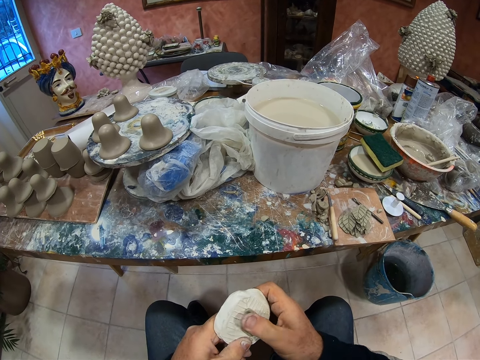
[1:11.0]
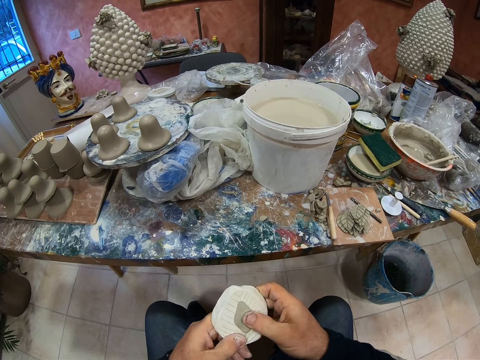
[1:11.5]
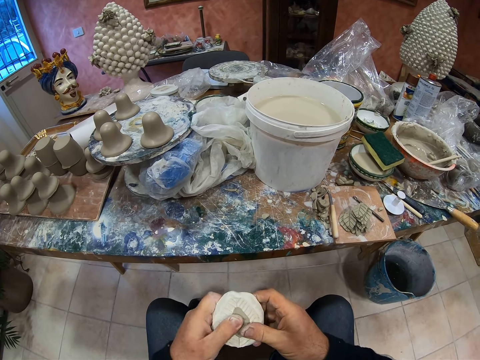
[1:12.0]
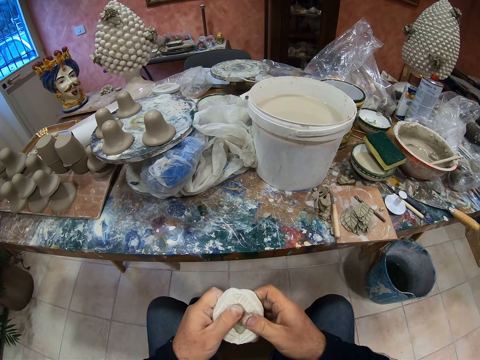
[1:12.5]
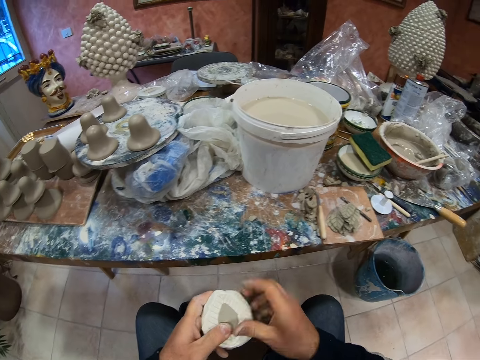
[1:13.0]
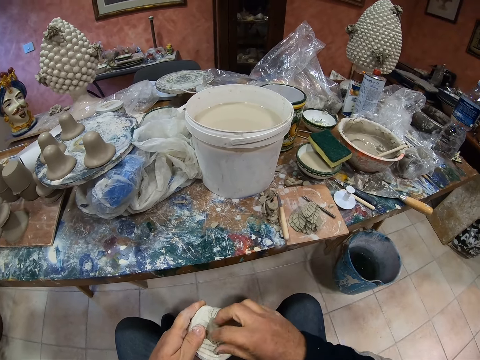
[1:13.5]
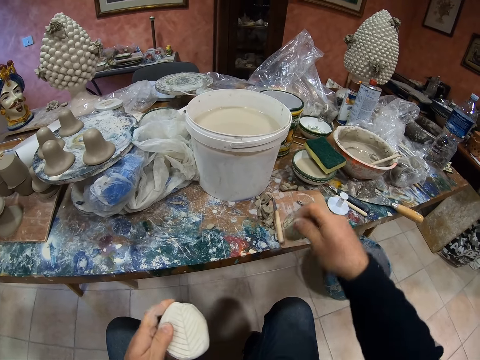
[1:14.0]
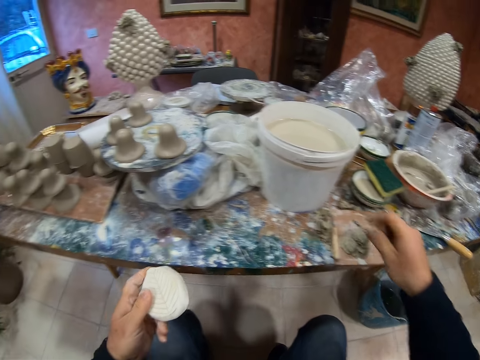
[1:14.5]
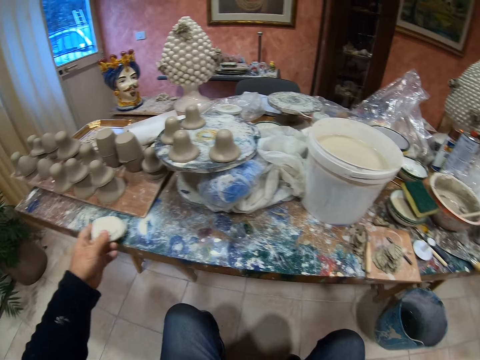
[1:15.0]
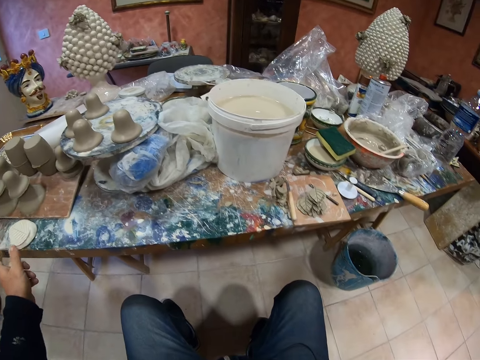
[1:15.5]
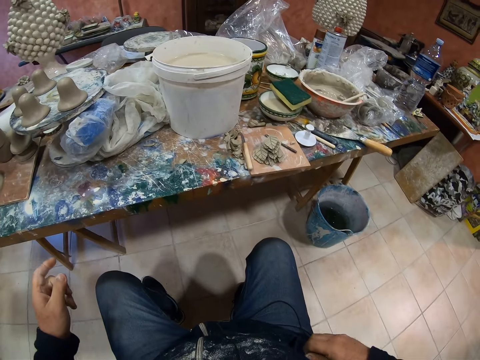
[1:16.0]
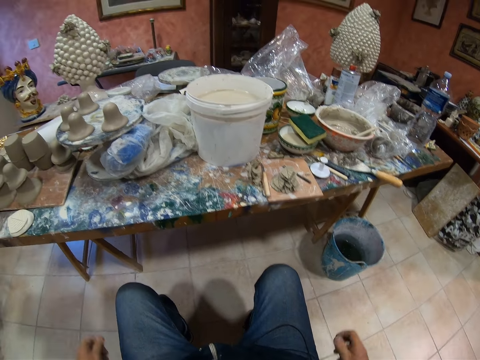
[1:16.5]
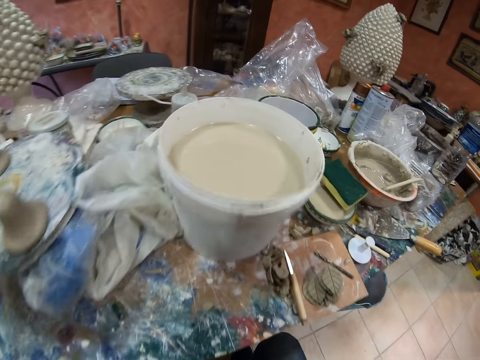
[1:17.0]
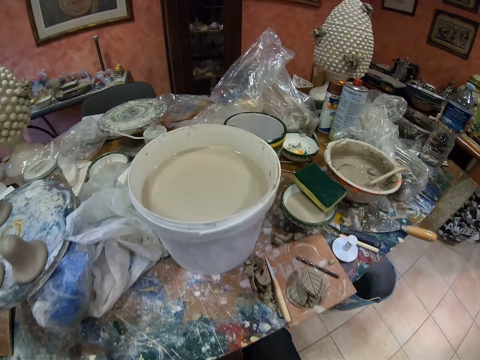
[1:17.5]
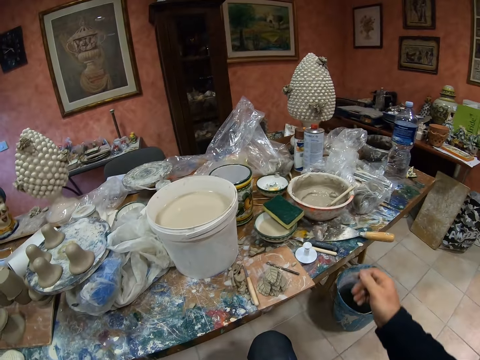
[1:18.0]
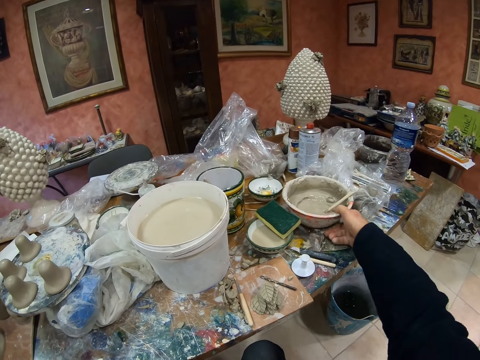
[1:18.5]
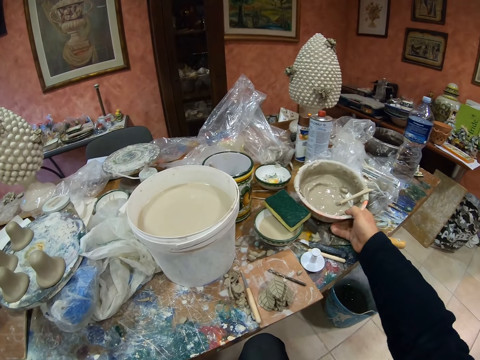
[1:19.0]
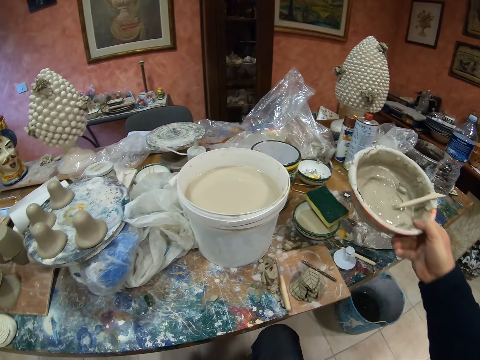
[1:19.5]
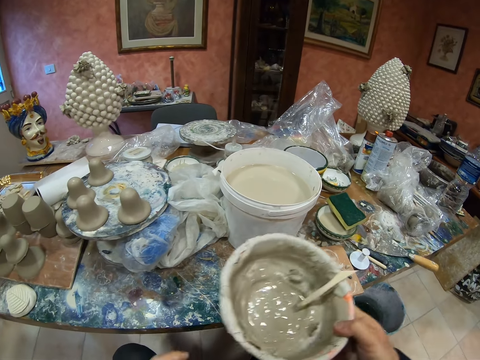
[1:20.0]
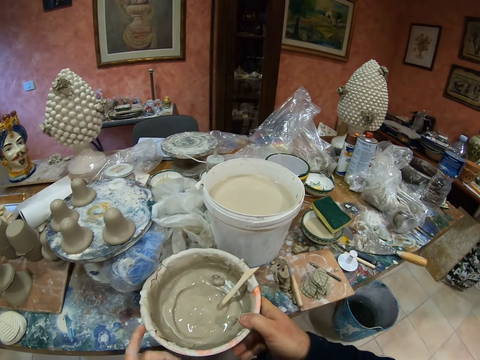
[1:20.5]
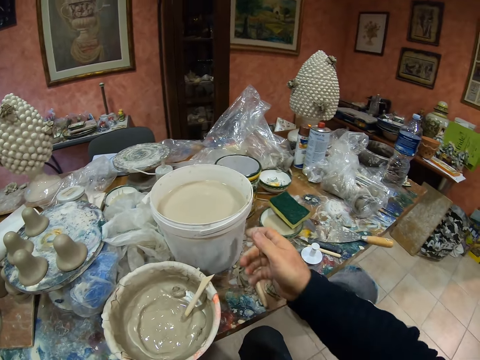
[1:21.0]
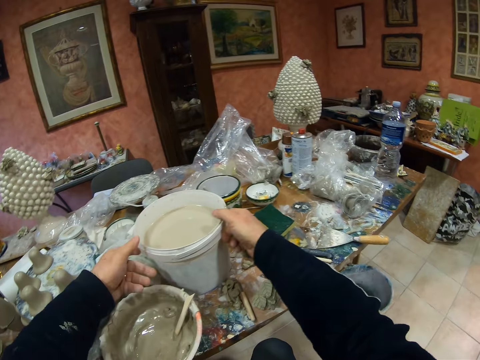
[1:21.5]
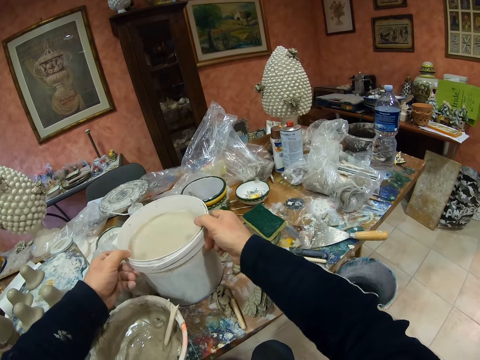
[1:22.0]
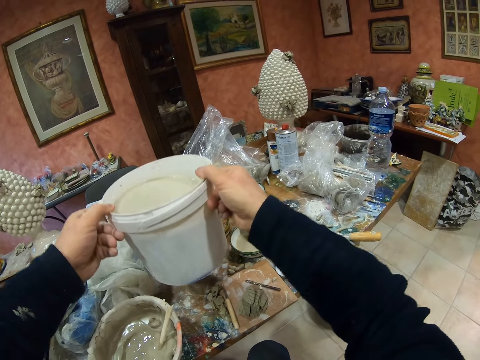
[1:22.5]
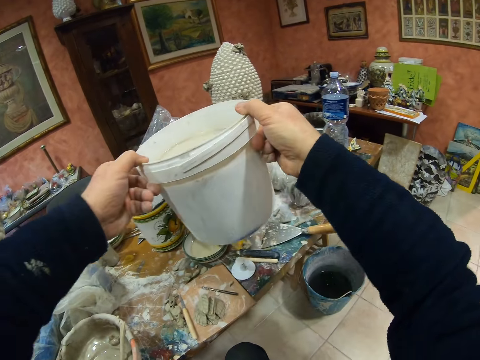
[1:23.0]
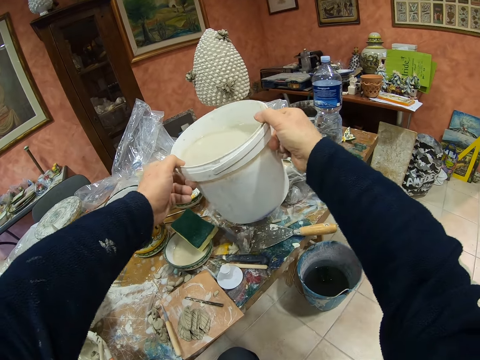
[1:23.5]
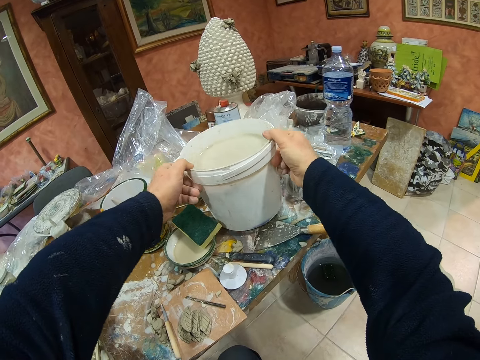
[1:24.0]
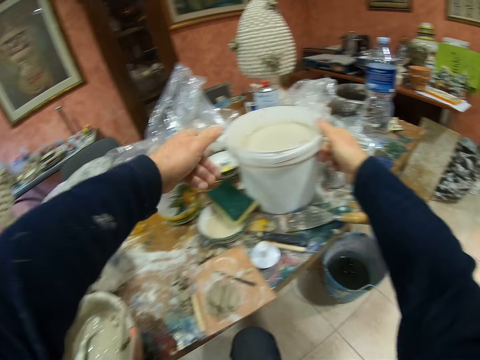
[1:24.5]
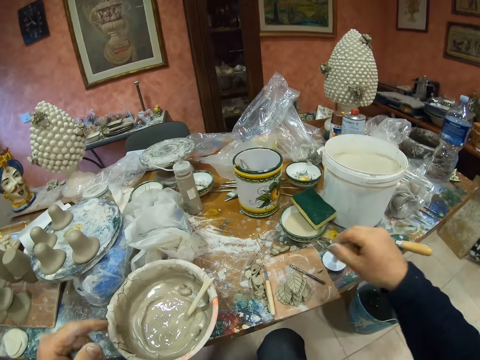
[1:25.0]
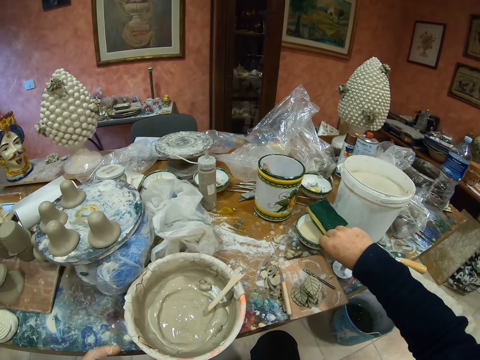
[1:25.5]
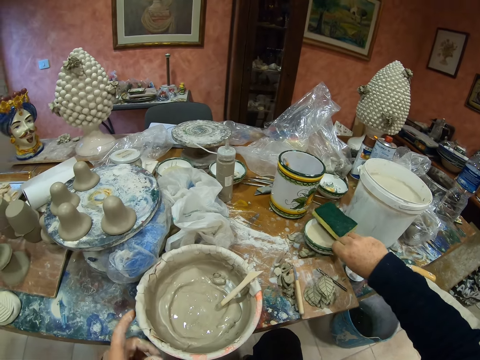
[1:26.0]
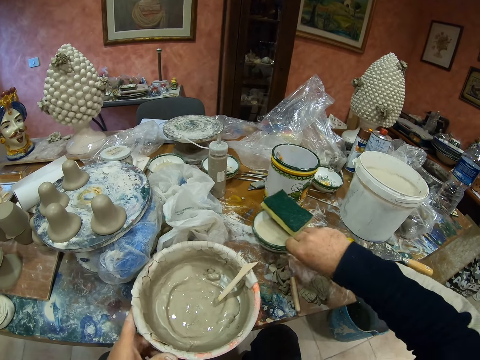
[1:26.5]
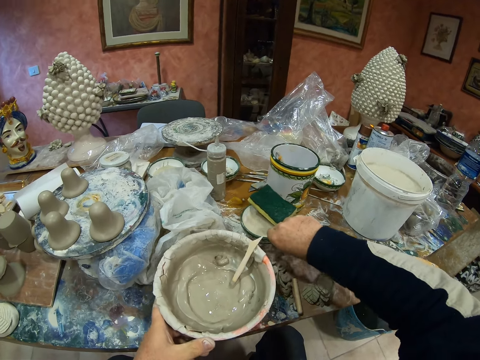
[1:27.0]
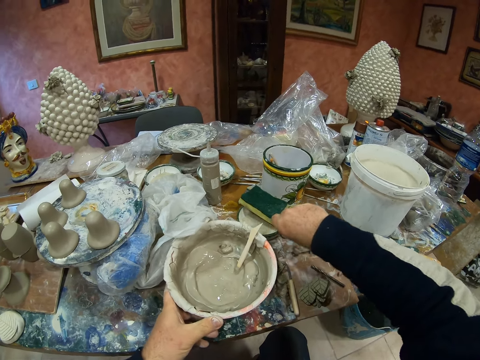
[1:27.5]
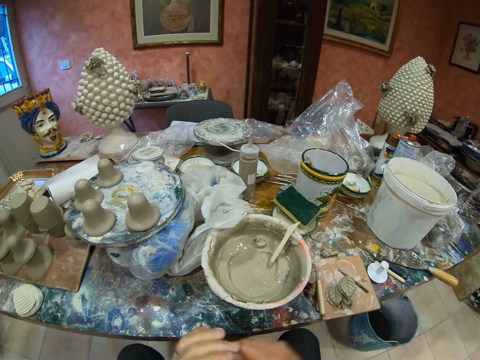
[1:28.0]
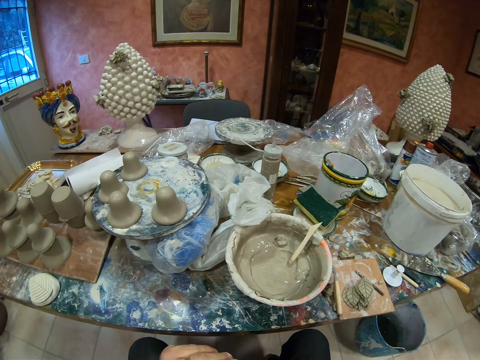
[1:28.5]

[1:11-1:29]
The camera wearer drops clay and drops a stone. They take a bowl with paste. They drop the bowl. They pick up a container and drop the container. They touch the mold accessories. They move something.

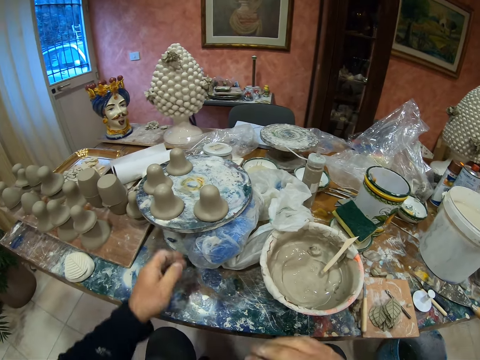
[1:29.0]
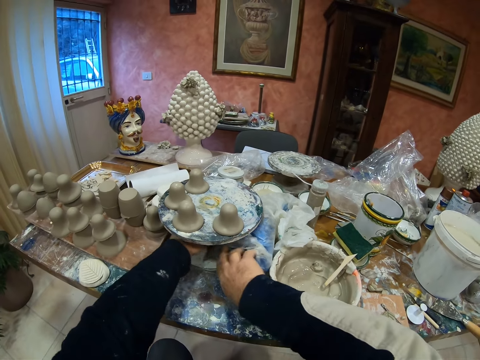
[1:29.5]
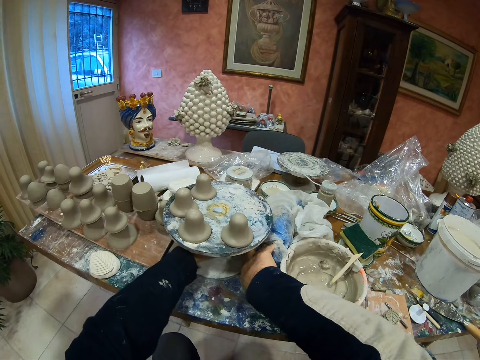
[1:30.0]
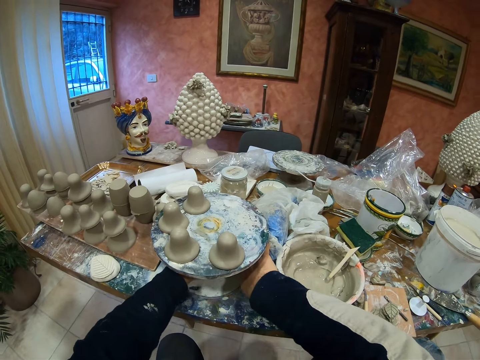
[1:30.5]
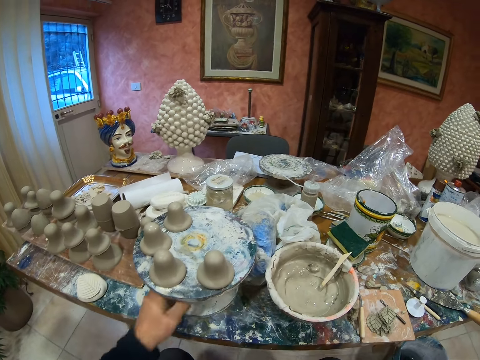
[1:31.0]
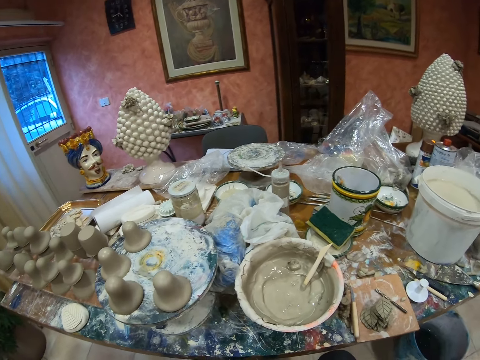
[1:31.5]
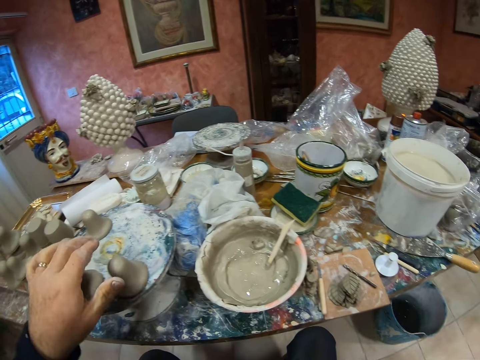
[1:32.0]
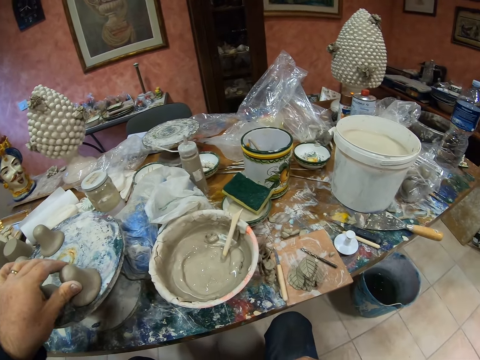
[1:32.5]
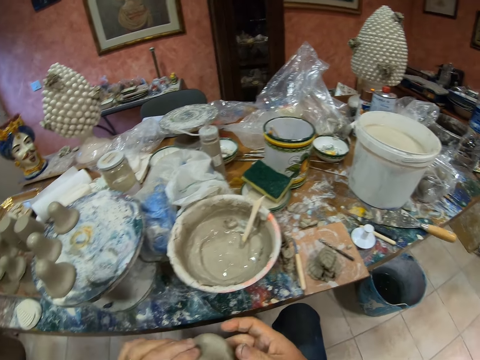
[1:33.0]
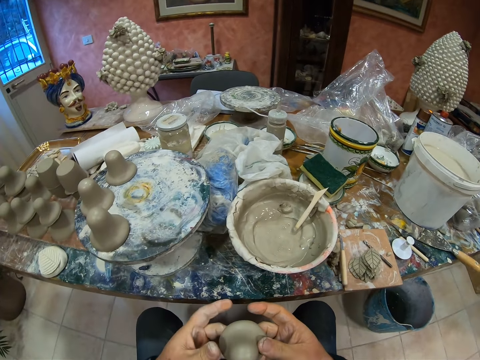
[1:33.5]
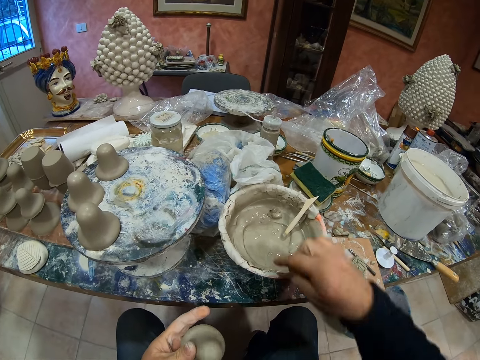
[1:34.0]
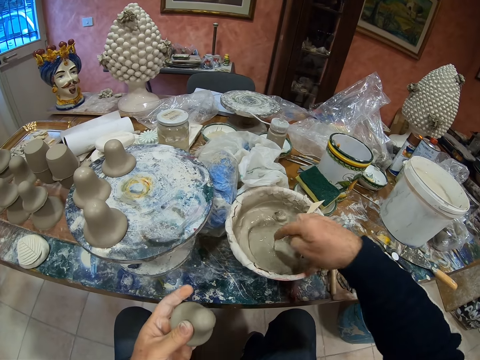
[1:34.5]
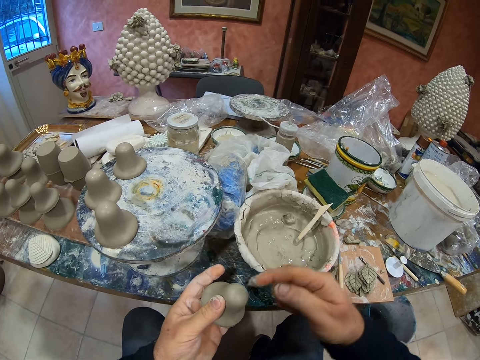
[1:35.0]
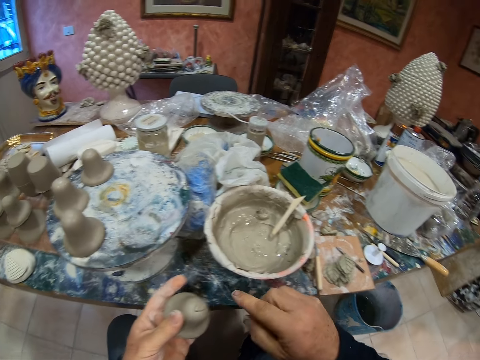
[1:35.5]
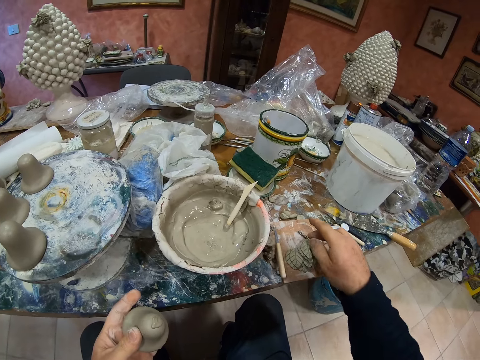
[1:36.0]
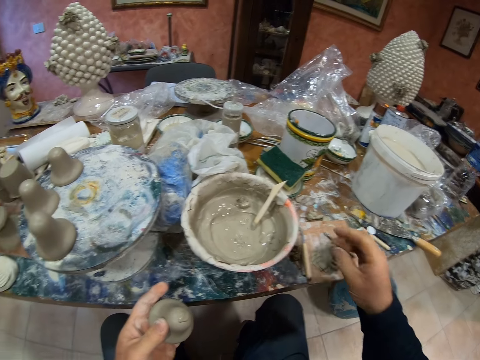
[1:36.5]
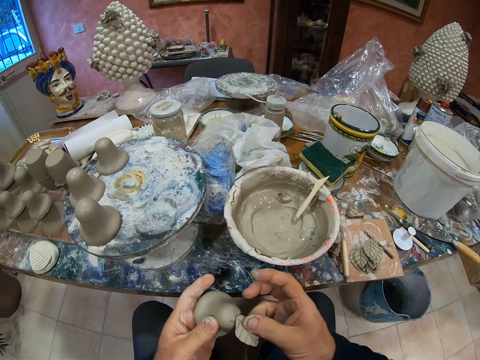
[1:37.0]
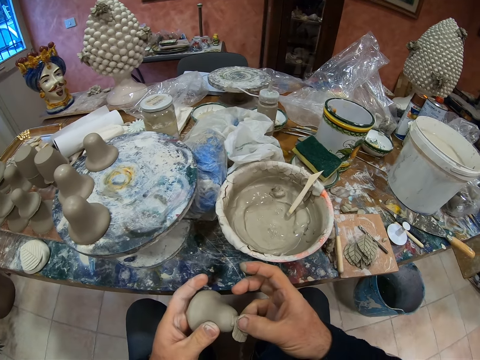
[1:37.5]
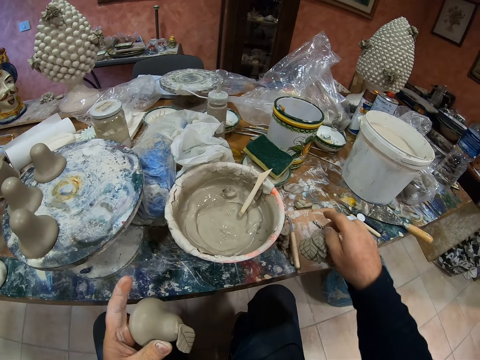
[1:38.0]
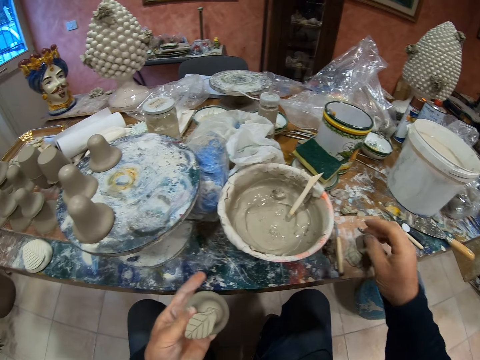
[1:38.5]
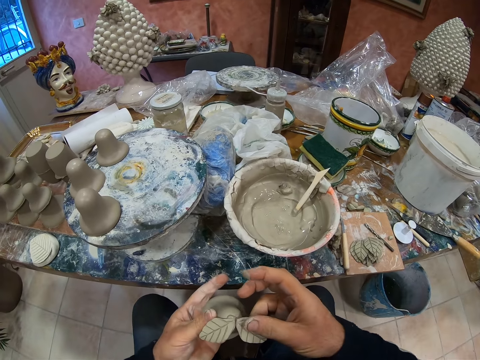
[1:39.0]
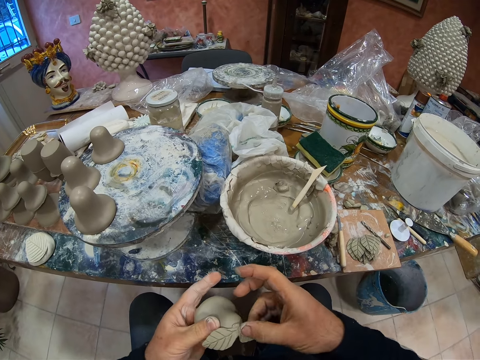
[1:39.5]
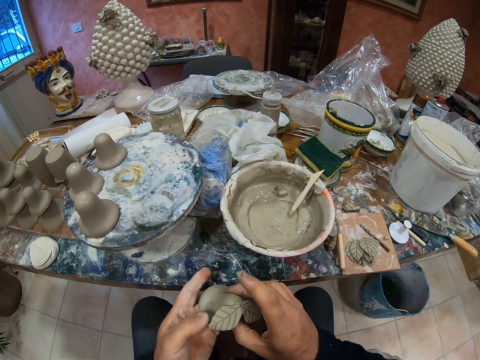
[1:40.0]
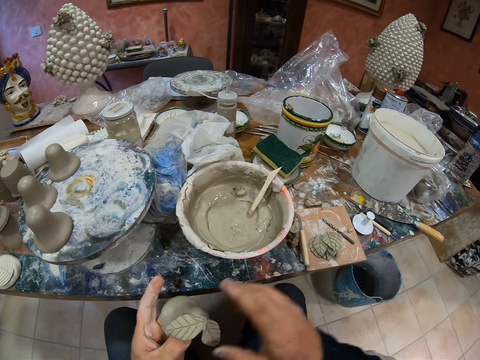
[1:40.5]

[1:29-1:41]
The camera wearer takes the cement statue or pottery. They pick up clay. They fix the paste leaf on the statue. They pick up clay and fix the clay on the pottery.
